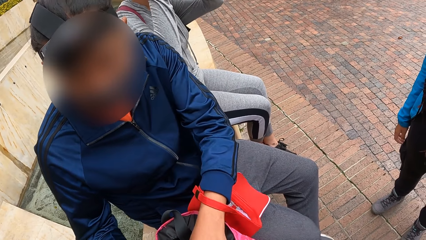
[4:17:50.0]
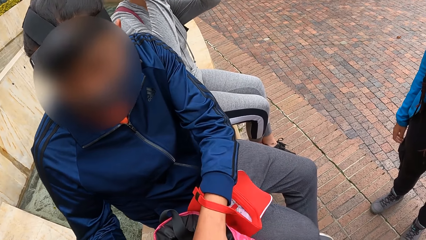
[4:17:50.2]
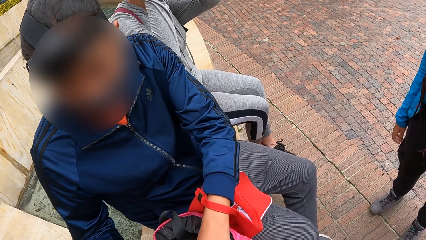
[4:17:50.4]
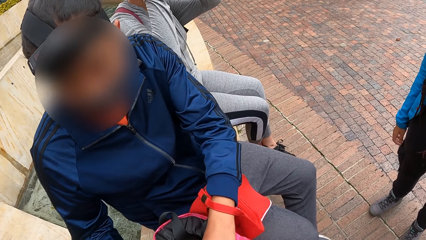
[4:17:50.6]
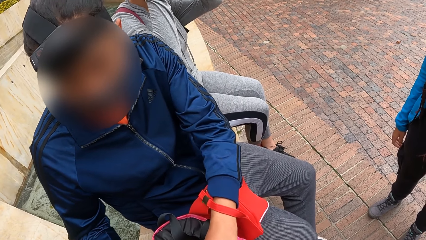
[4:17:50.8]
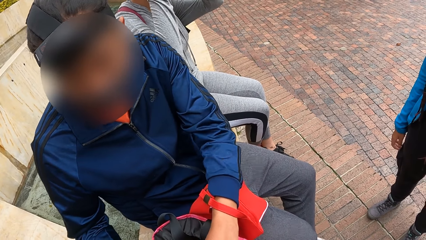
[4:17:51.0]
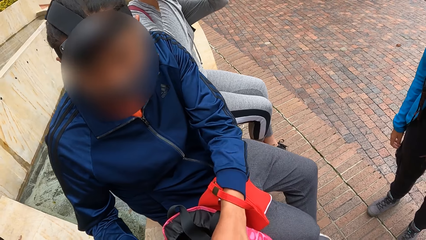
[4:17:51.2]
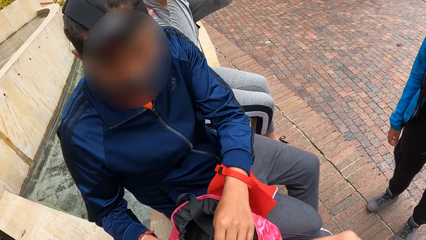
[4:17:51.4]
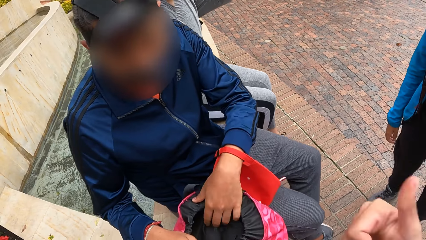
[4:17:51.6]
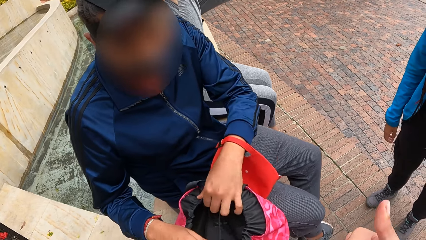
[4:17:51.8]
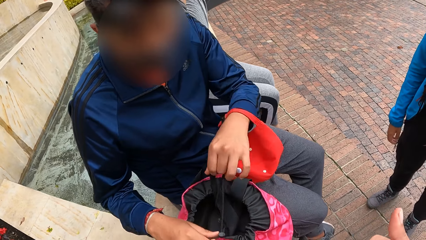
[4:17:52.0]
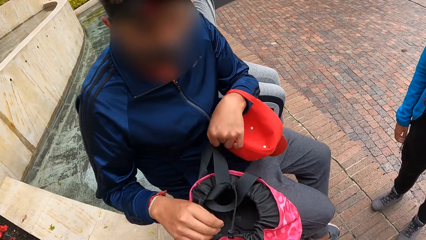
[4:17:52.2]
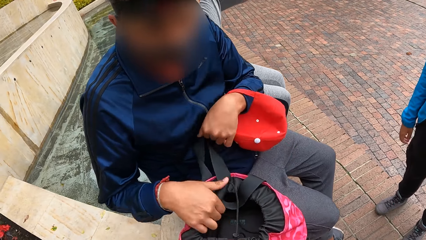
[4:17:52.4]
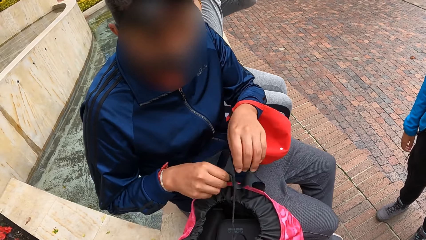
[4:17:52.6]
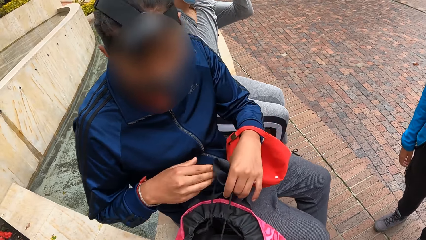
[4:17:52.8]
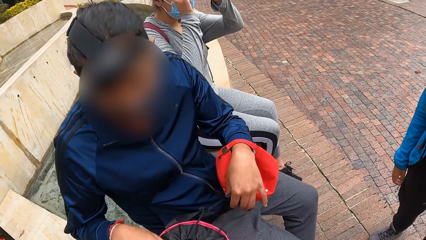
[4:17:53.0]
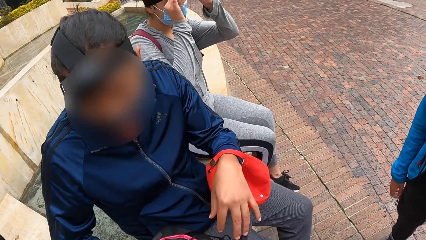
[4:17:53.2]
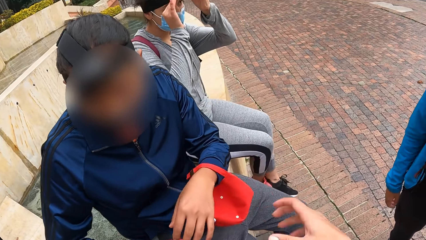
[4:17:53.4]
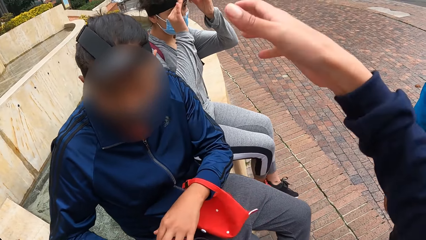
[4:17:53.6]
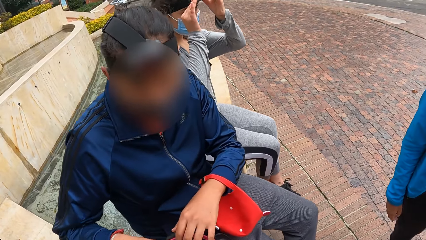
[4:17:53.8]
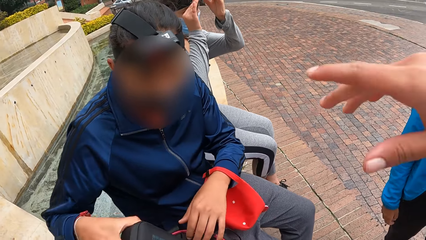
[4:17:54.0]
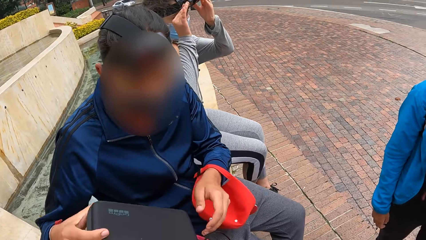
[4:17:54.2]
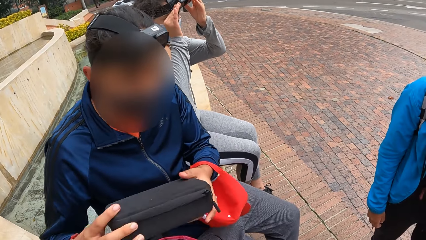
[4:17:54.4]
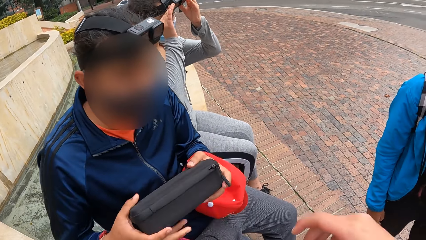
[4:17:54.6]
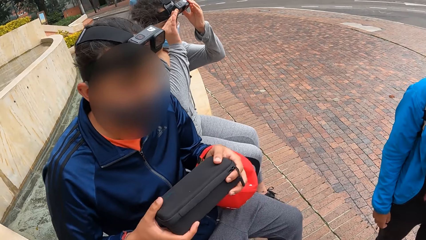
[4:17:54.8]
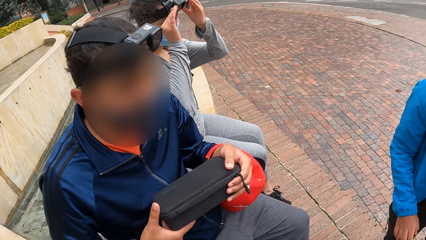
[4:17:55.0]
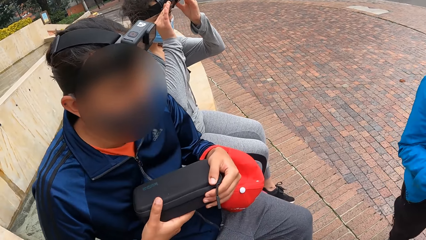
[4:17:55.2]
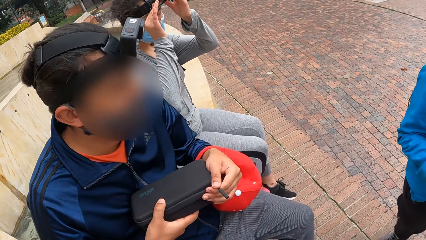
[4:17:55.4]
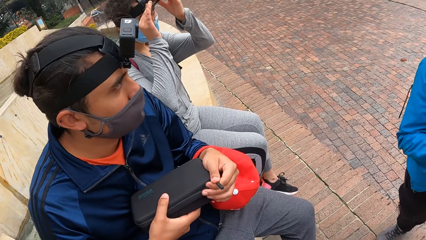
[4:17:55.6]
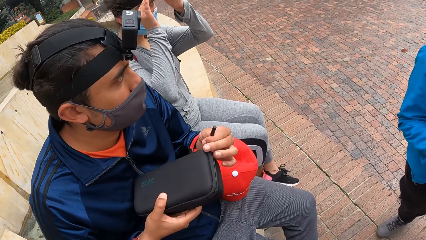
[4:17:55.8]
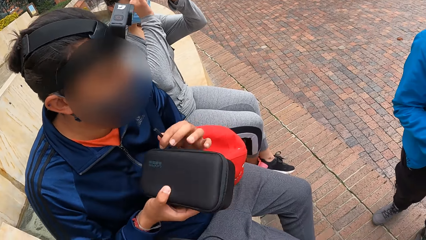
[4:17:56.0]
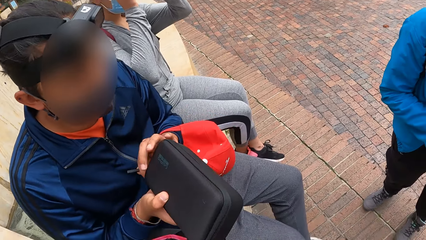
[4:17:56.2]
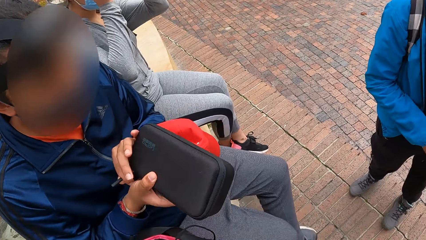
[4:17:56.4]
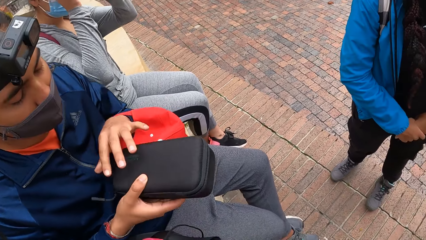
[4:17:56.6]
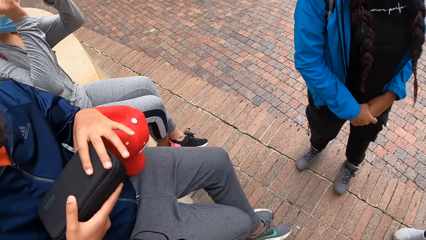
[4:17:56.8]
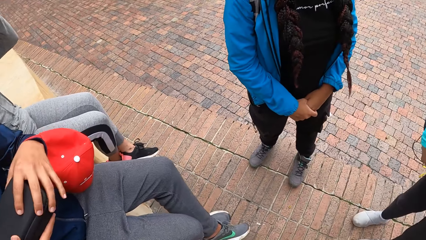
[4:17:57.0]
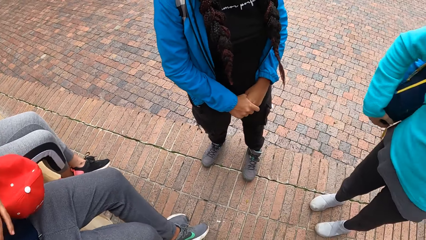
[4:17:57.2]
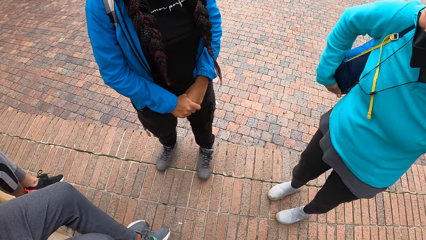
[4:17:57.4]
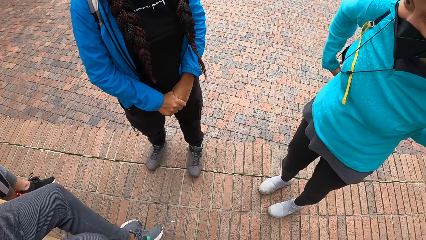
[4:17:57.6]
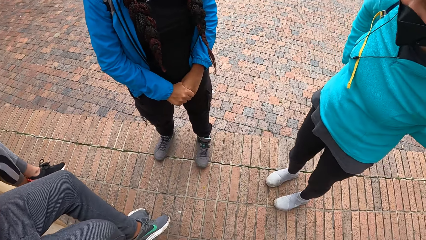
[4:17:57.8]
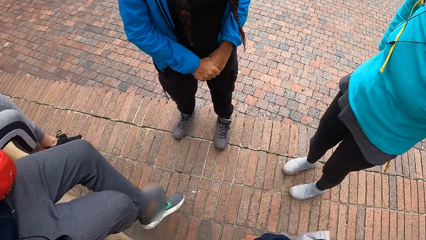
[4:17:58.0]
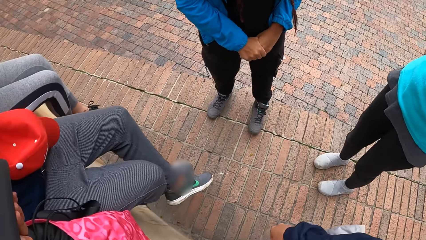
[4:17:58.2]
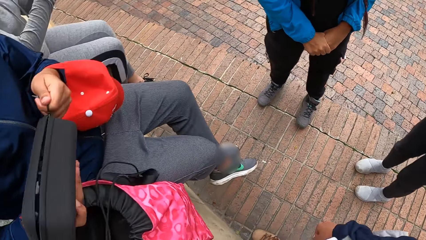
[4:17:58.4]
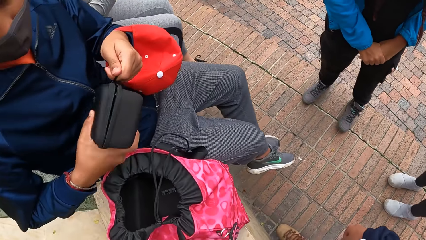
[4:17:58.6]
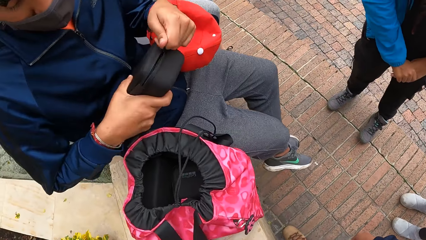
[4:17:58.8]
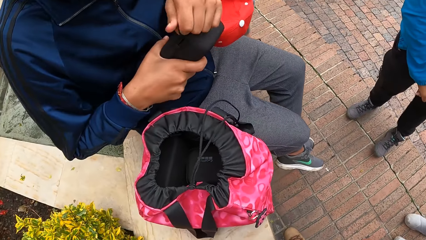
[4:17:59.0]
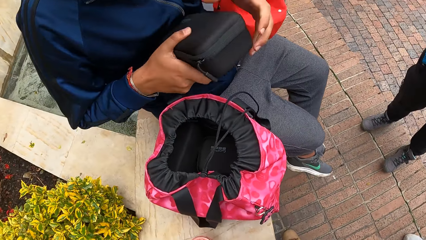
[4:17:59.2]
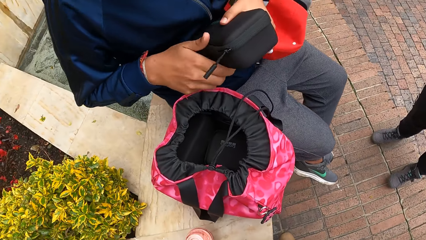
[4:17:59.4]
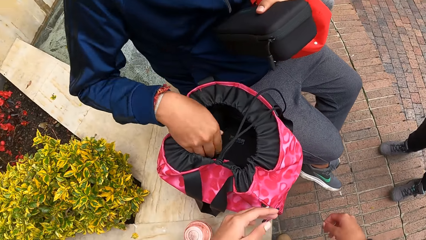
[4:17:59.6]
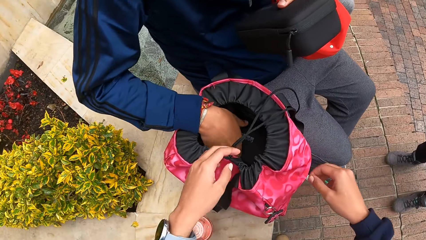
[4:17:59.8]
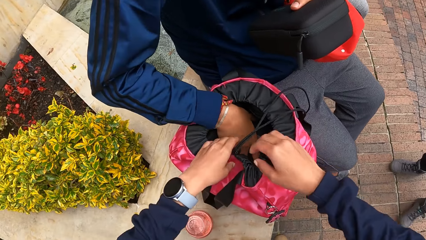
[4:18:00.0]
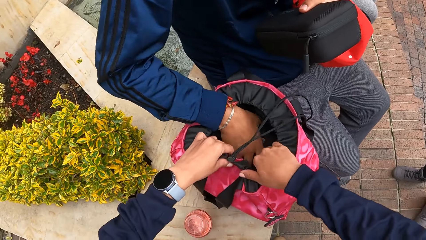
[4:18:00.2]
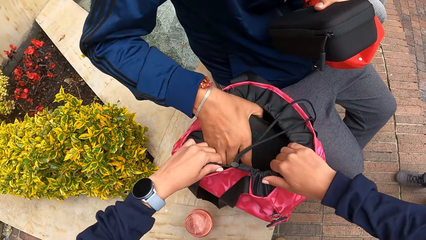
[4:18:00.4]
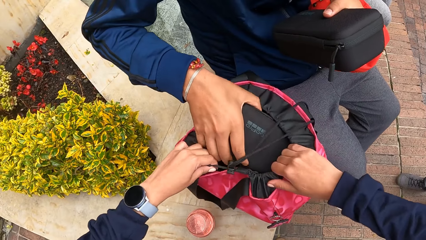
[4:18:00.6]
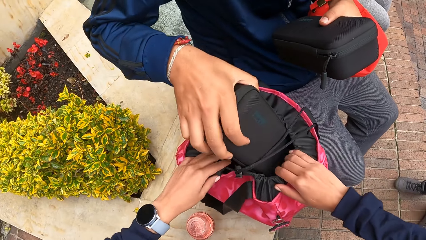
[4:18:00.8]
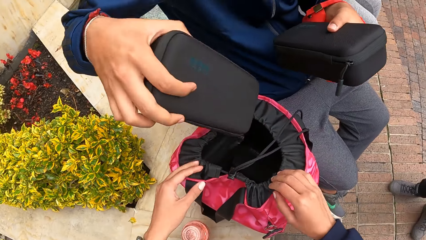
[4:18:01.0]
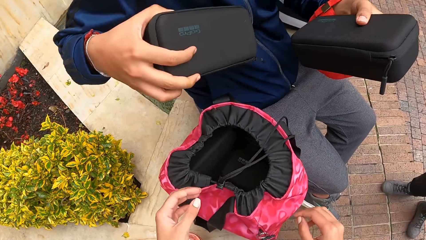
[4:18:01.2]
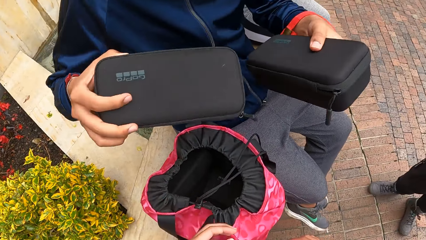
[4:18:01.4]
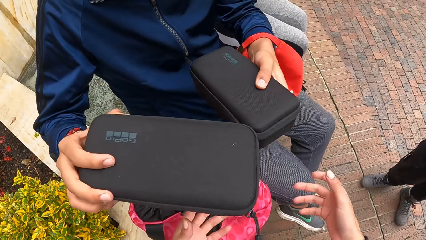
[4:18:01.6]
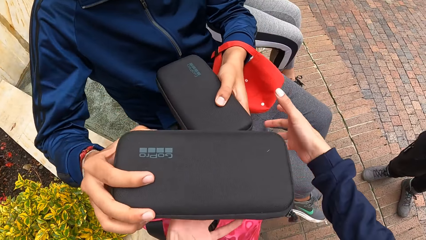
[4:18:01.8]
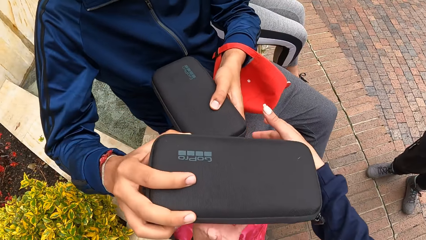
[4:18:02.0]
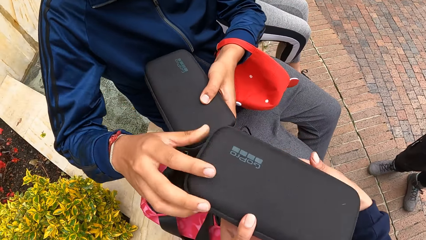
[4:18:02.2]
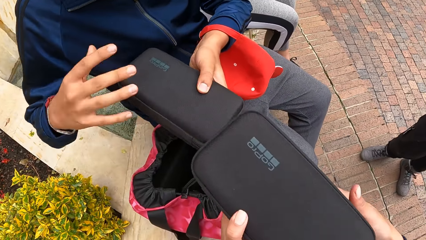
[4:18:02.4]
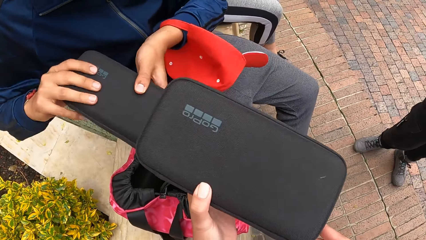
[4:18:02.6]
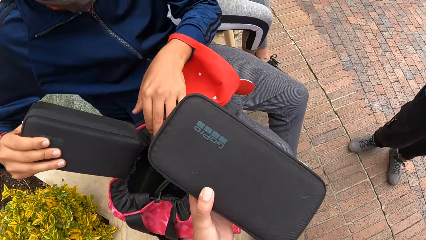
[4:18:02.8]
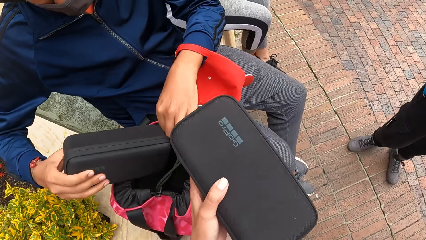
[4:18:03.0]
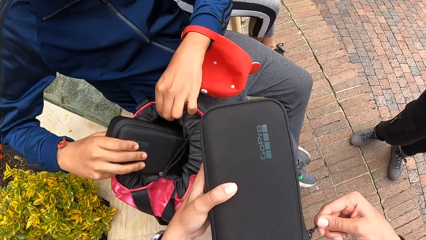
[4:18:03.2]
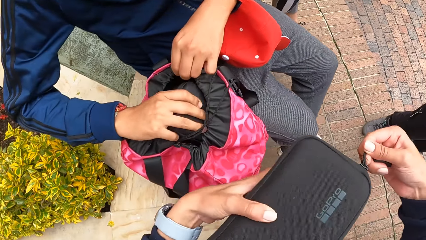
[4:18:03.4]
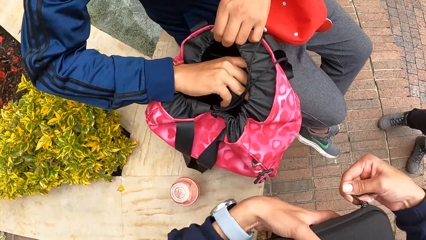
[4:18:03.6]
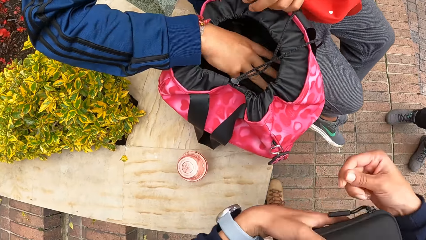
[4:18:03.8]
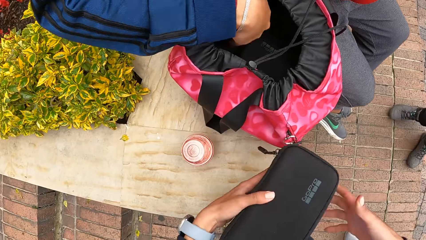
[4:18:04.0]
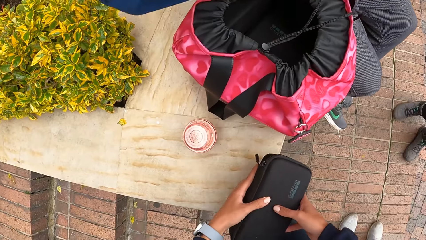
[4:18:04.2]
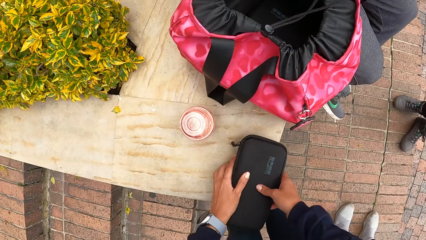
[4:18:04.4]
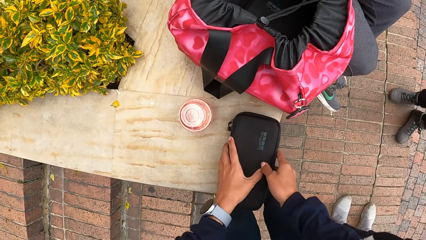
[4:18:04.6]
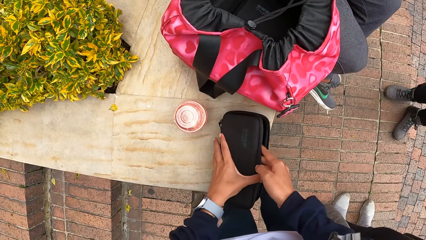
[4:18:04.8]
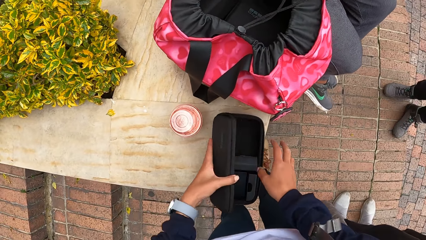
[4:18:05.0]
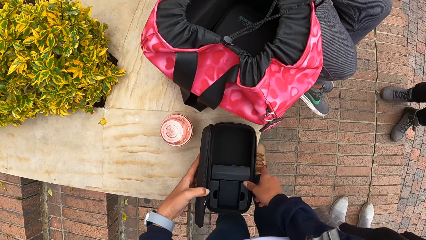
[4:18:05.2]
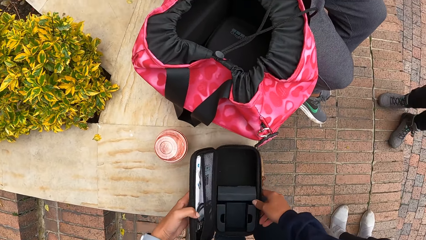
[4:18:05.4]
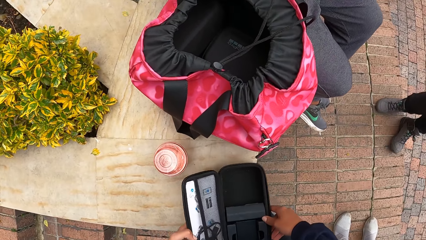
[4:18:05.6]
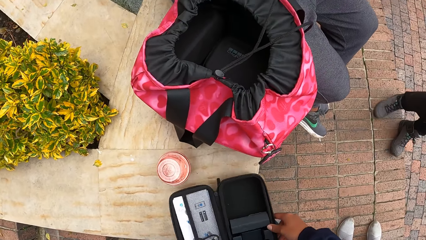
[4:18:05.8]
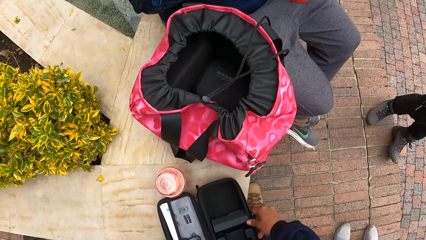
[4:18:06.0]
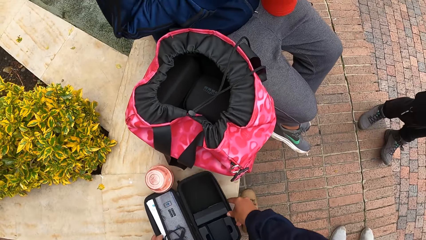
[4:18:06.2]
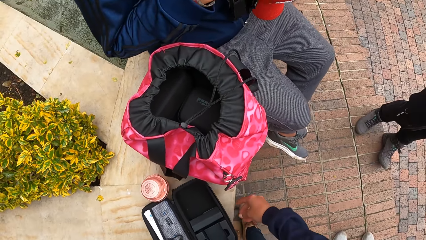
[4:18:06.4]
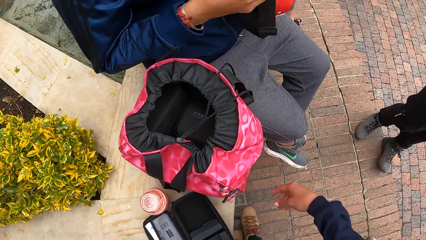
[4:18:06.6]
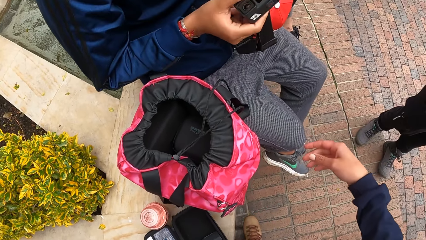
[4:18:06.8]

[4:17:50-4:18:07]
The man opens the pink bag on the concrete with both hands. The man passes the camera bag from the pink bag on the concrete from his right hand to his left hand. The man unzips the camera bag in his right hand with his left hand. The woman adjusts her bag on her back with both hands. The man zips the camera bag in his right hand with his left hand, passes the camera bag from his right hand to his left hand, and picks the camera bag from the bag with his right hand. The camera wearer opens the pink bag on the concrete with both hands. She holds the bag. The man passes the camera bag in his right hand to the camera wearer. The camera wearer takes the camera bag or purse from the man's right hand with both hands. The man passes the camera bag in his left hand to his right hand, holds the pink bag on the concrete with his left hand, and puts the camera bag in his right hand in the pink bag on the concrete. The camera wearer unzips the purse. She places the camera bag on the concrete with both hands. She opens the camera bag on the concrete with both hands. She adjusts the camera bag on the concrete with both hands.
